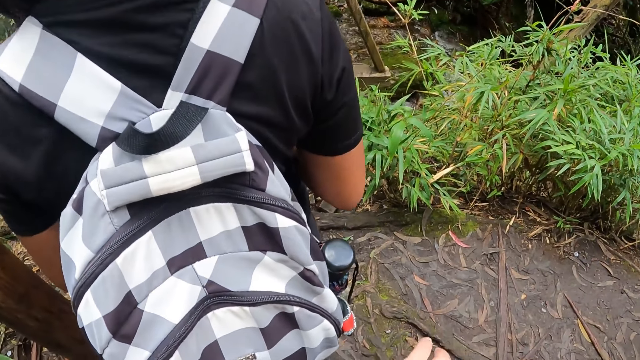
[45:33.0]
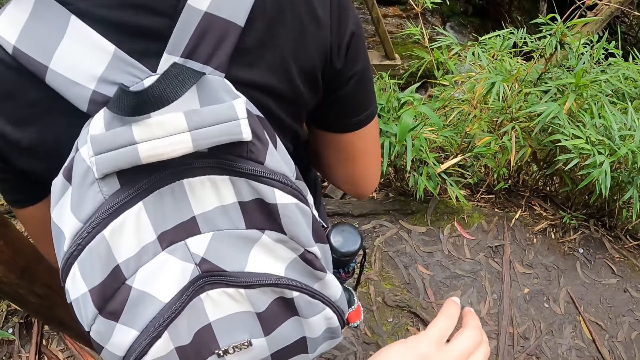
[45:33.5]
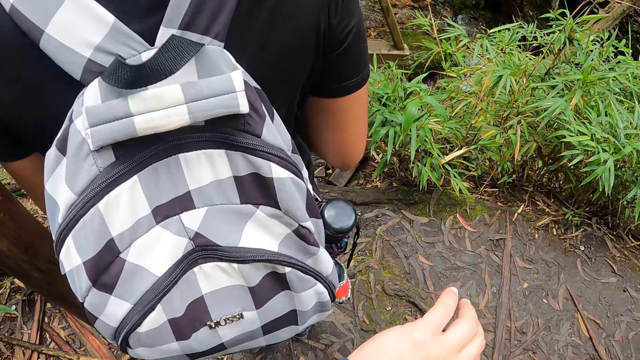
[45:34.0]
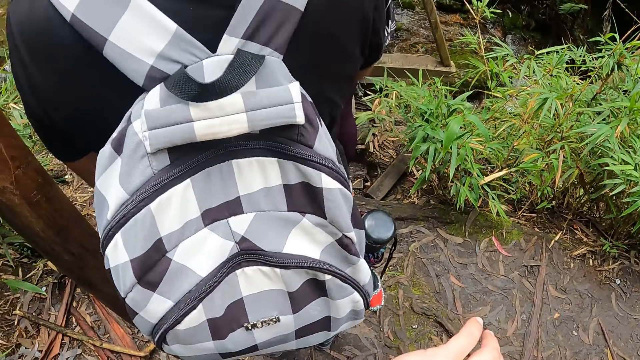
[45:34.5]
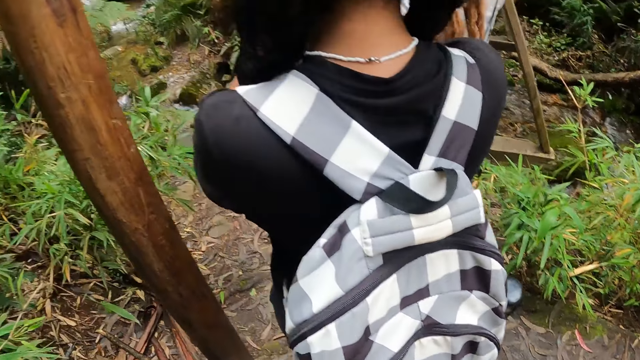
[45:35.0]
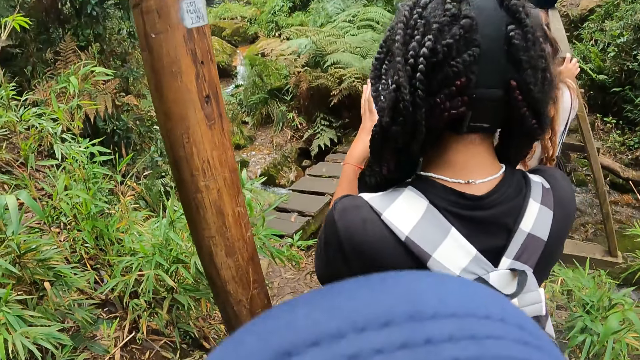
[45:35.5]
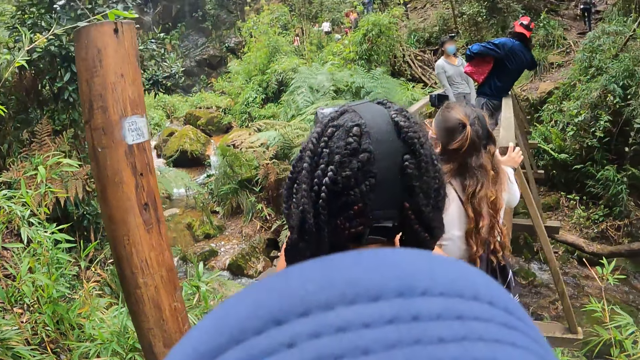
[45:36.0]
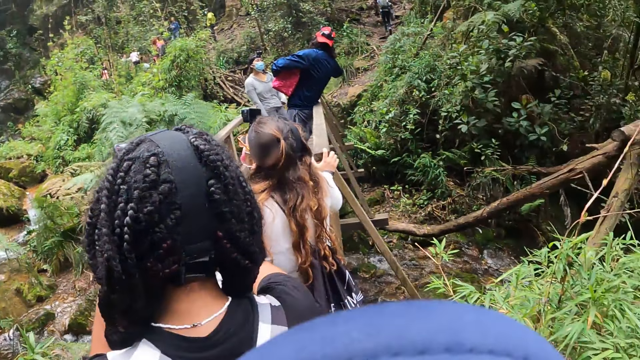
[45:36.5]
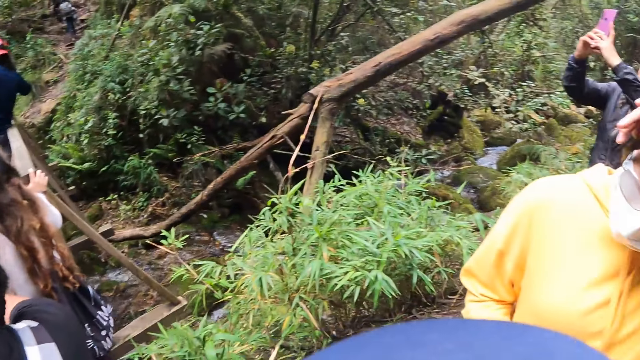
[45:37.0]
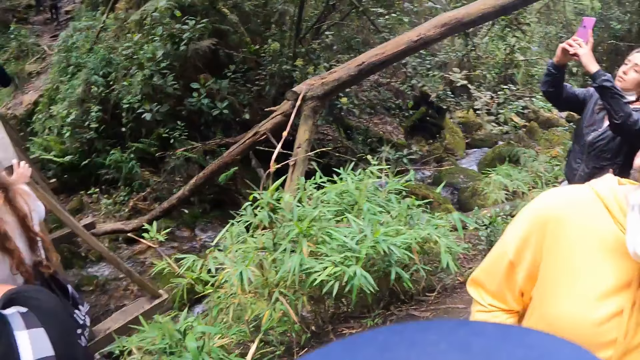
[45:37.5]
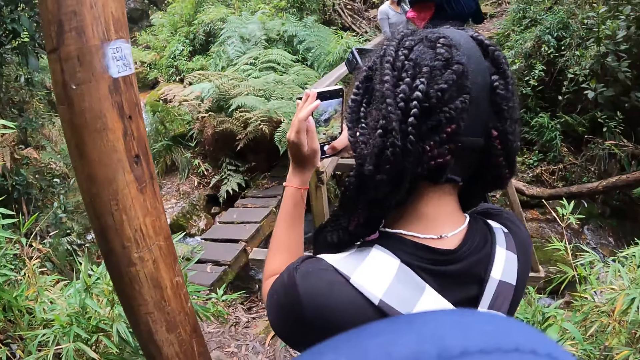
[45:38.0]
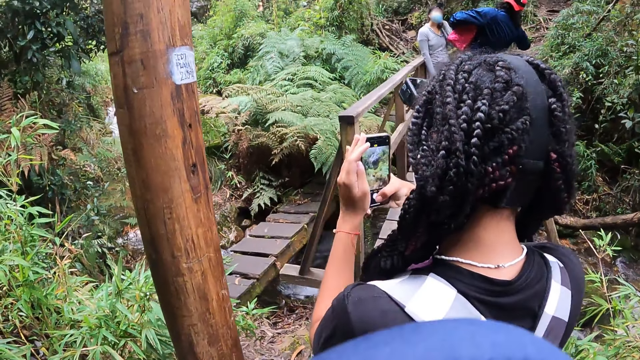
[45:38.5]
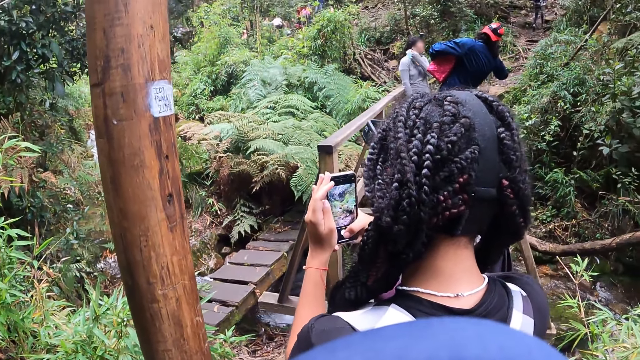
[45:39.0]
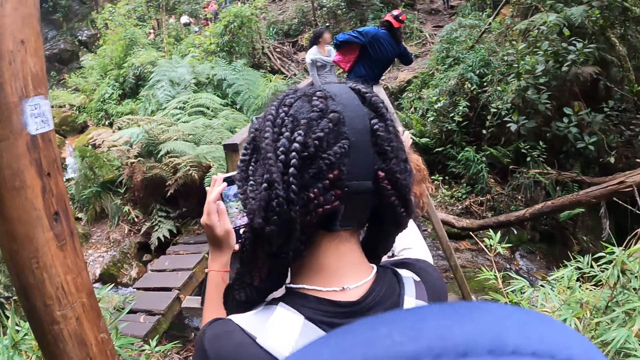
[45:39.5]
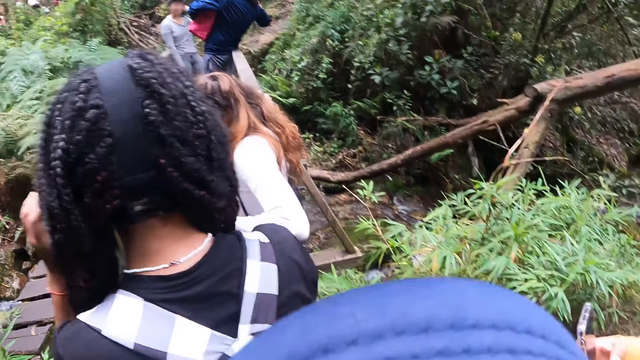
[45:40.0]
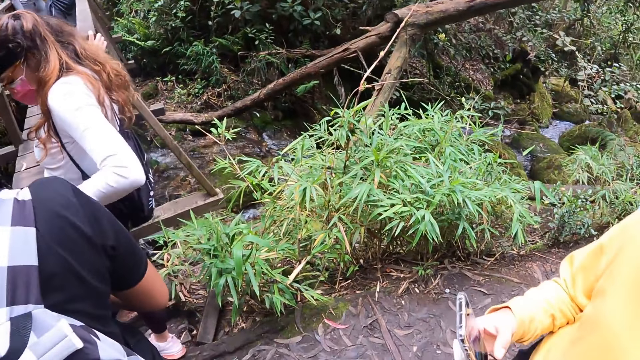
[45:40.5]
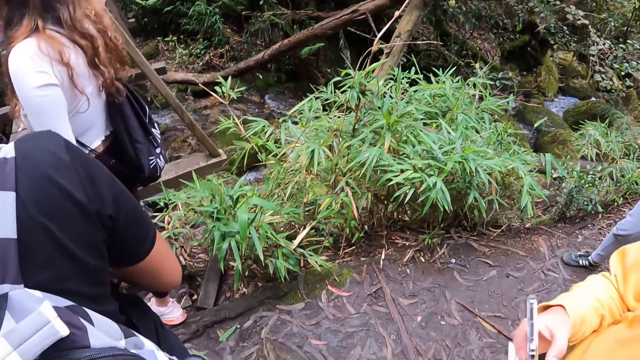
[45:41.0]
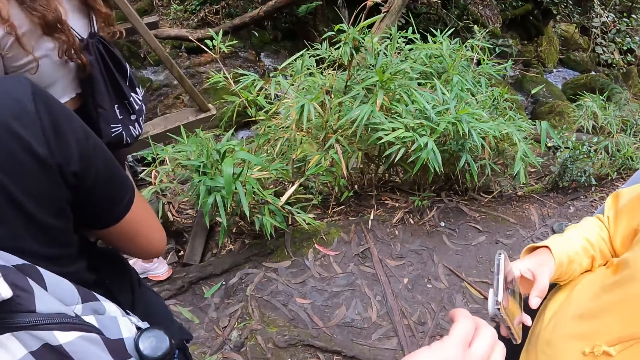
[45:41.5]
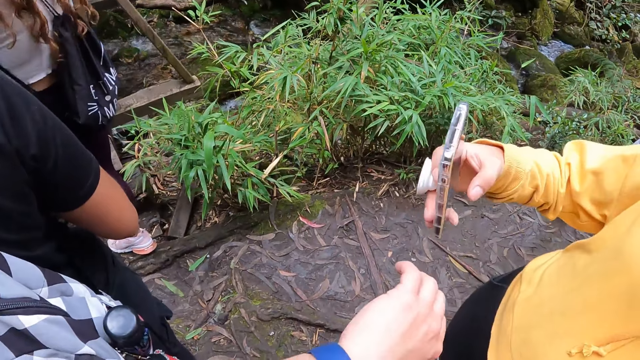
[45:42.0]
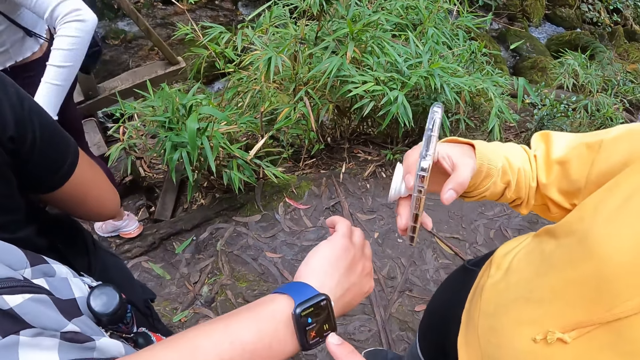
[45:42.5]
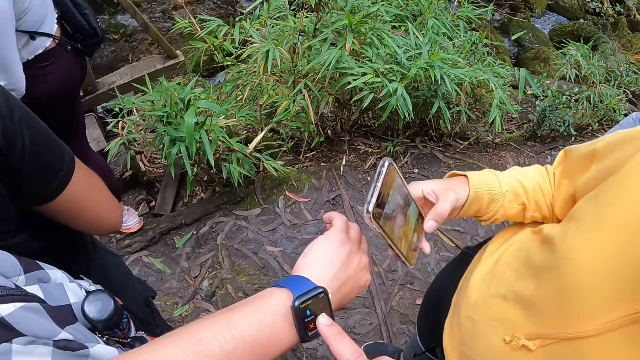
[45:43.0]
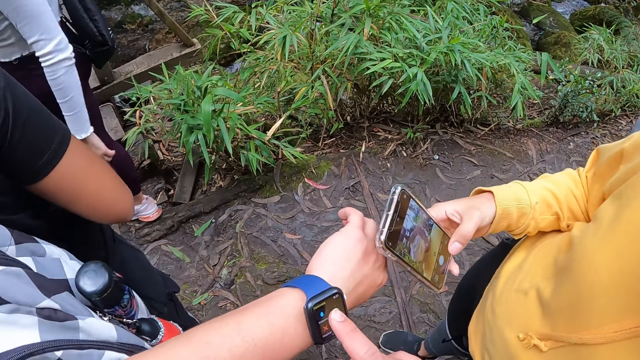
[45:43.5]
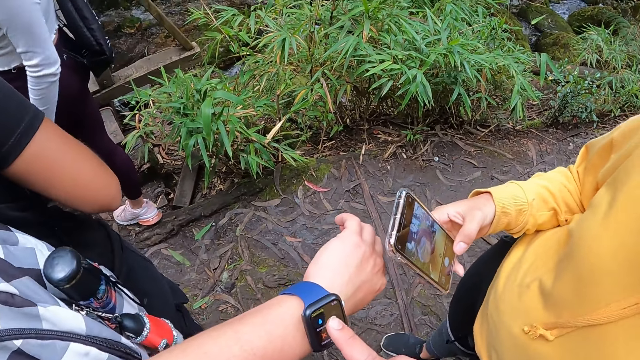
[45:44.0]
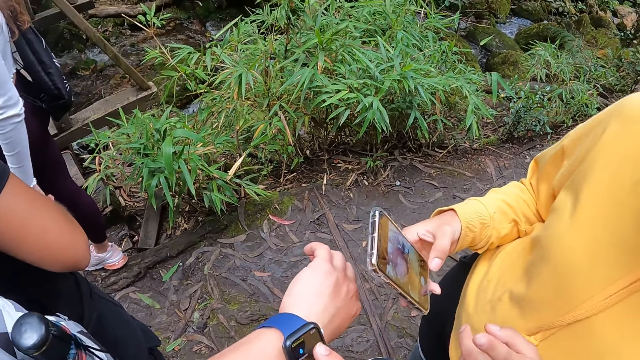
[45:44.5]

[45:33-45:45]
The woman operates the phone with both hands. Another woman uses a phone with her right hand. The camera wearer interacts with the other woman.

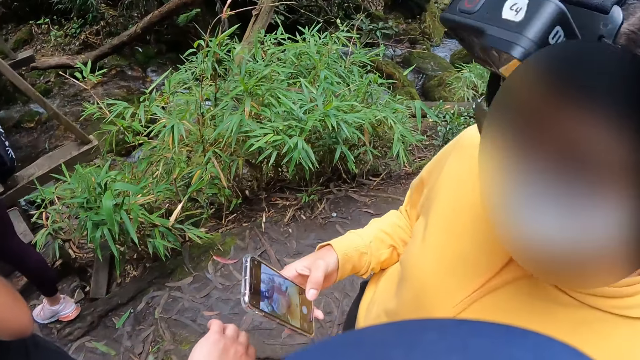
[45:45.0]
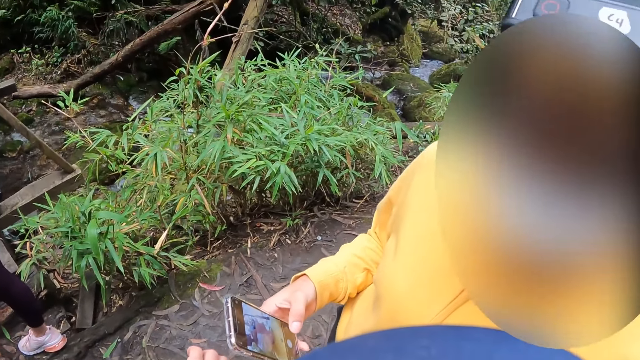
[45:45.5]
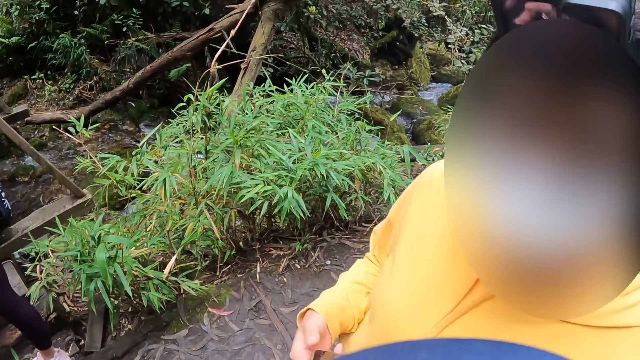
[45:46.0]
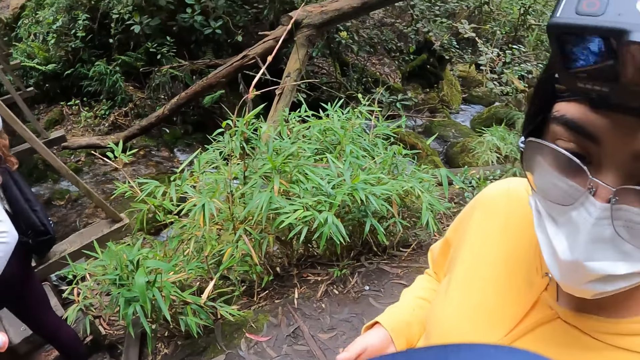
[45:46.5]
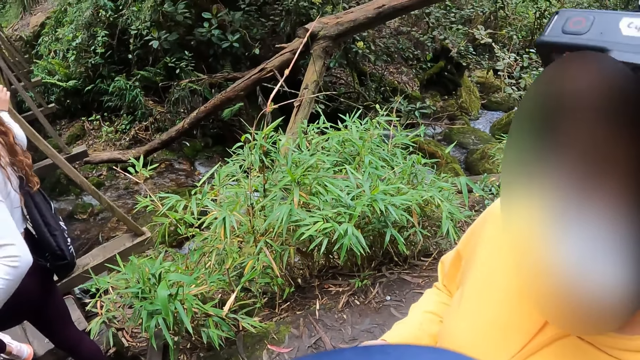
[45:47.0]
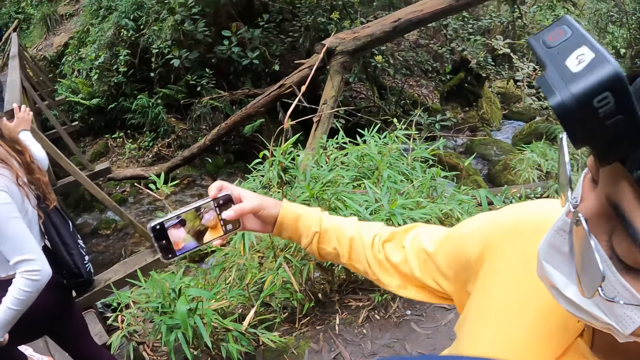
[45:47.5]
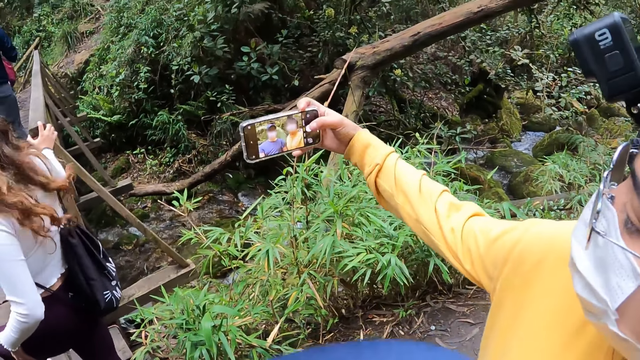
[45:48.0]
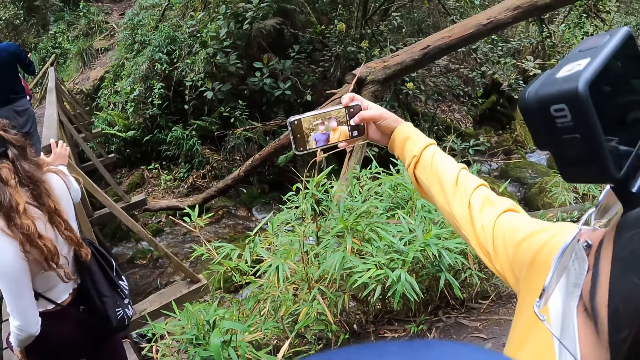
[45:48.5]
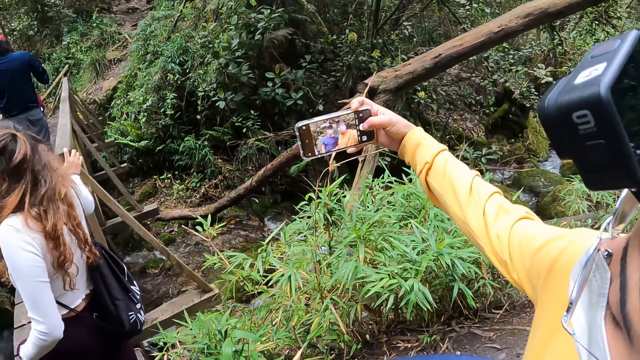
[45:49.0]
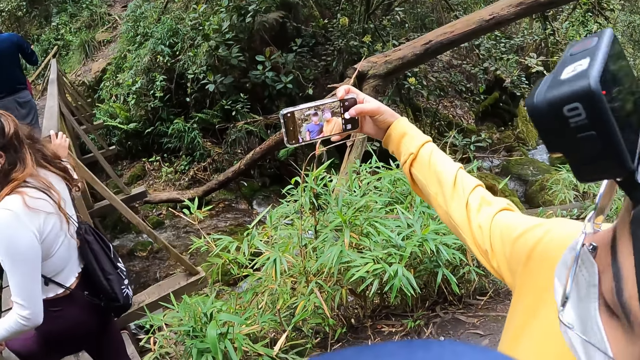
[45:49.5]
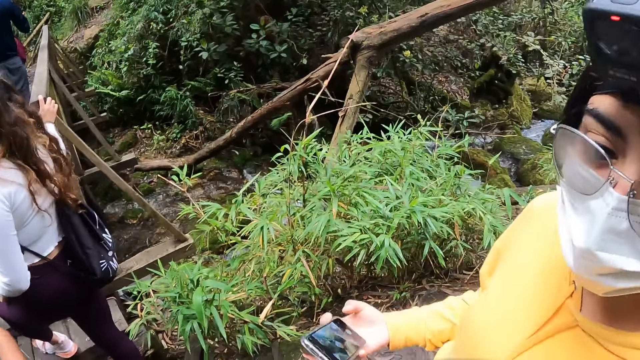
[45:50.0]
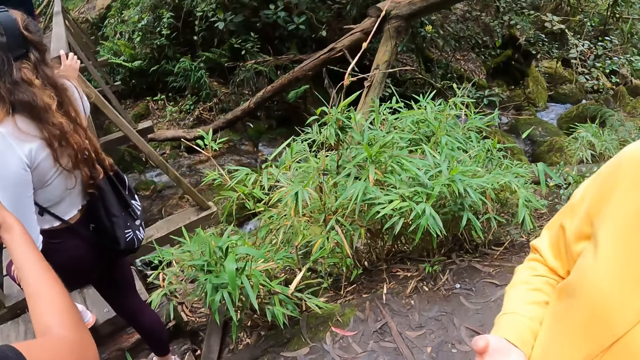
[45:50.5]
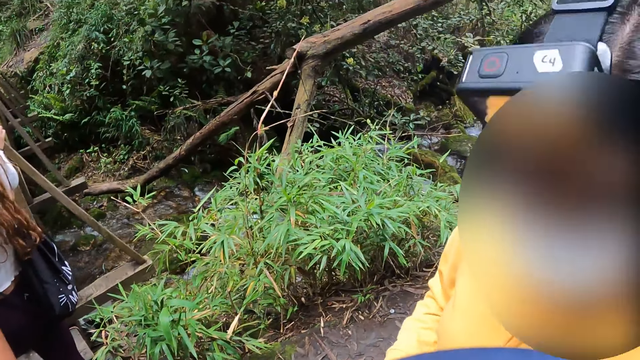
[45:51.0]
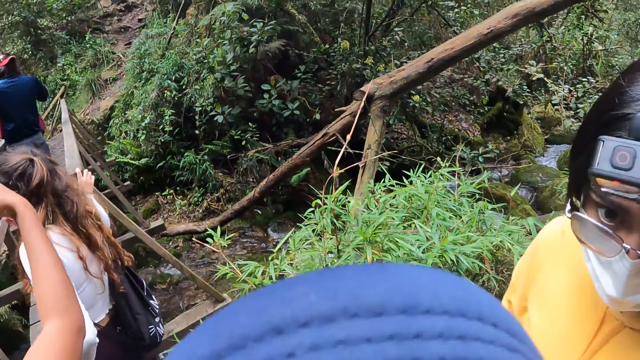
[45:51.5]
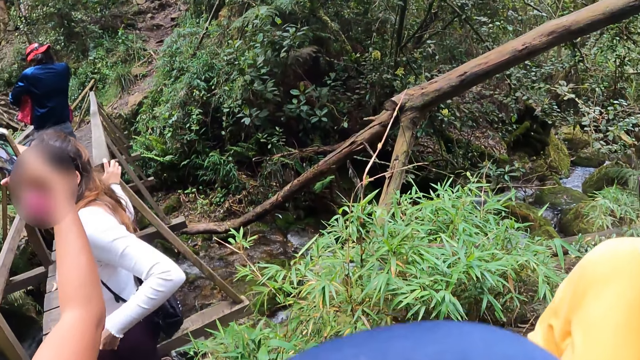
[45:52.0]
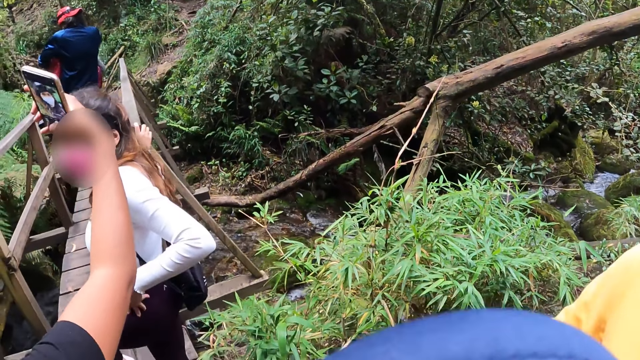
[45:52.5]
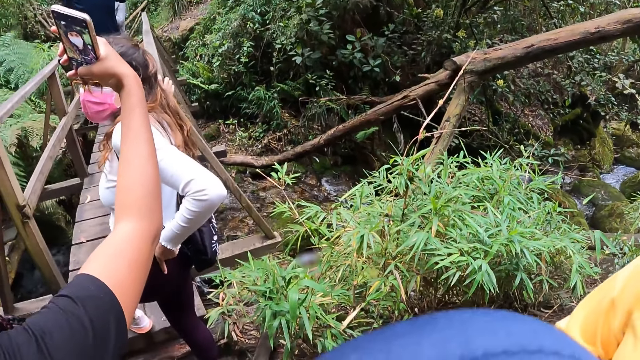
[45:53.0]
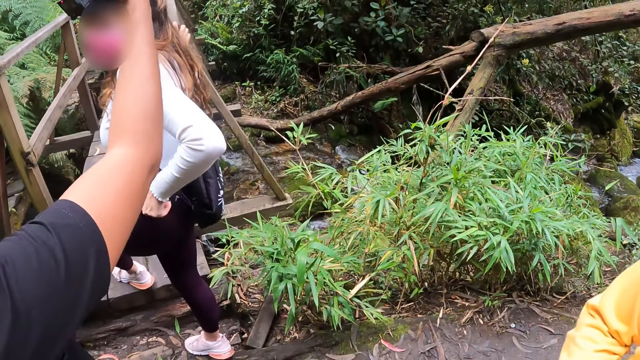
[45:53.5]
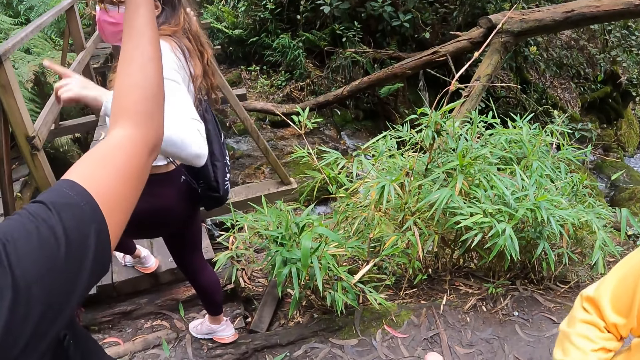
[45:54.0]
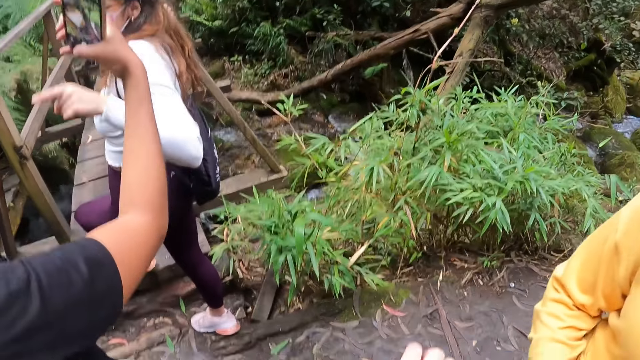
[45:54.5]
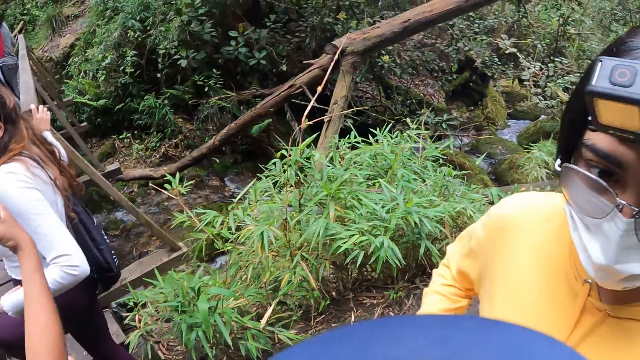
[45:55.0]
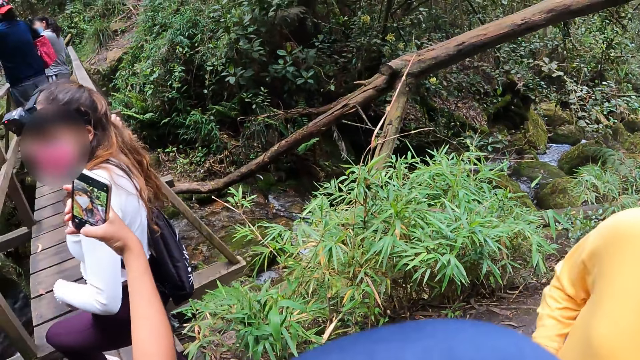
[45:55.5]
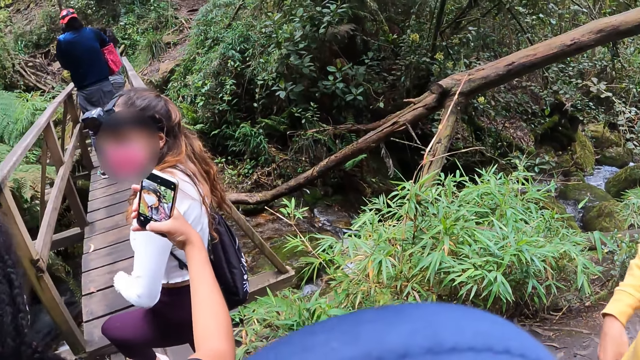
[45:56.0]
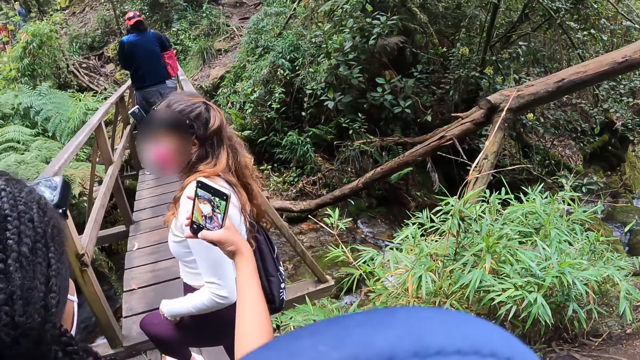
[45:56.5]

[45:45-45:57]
The camera wearer talks to a woman. The woman takes a picture with the camera wearer on her phone in her right hand. Another woman takes a picture with the phone in her right hand. The camera wearer talks to the first woman. A third woman interacts with the first woman.
